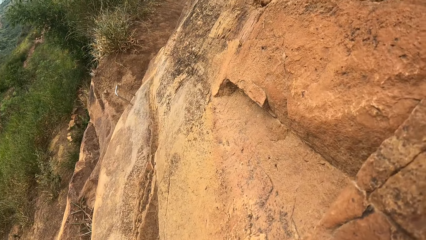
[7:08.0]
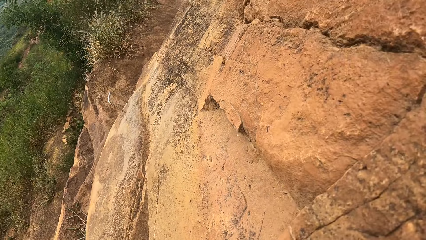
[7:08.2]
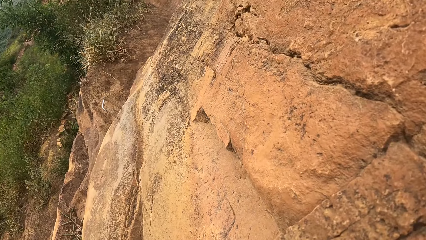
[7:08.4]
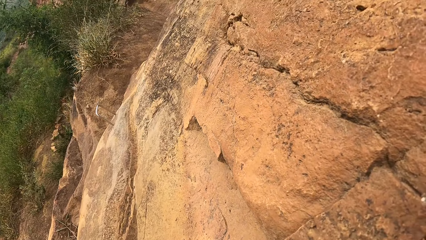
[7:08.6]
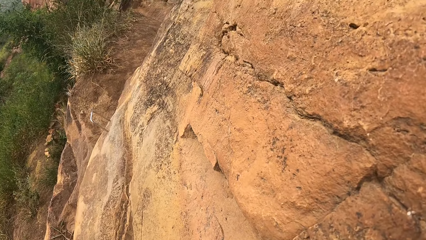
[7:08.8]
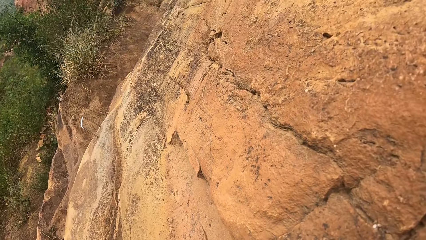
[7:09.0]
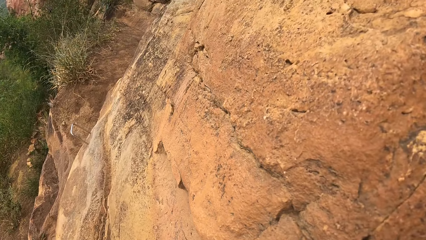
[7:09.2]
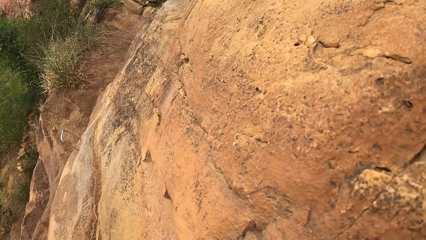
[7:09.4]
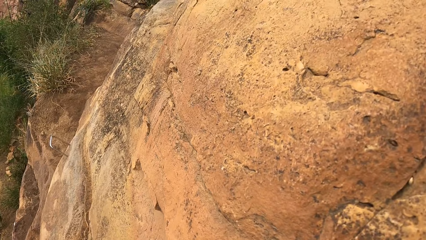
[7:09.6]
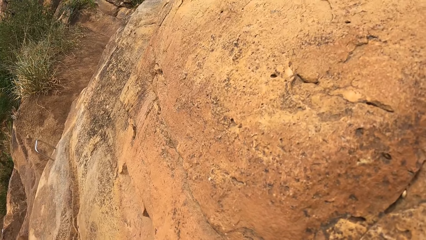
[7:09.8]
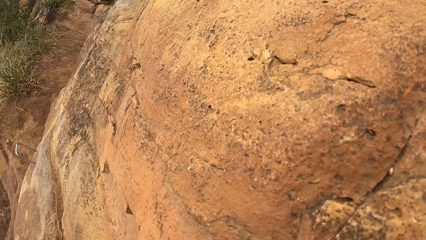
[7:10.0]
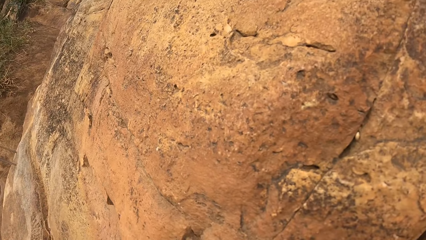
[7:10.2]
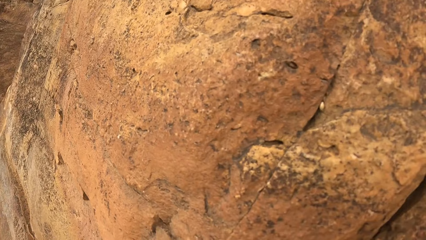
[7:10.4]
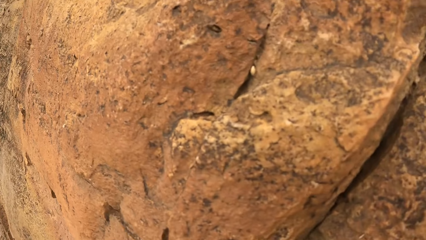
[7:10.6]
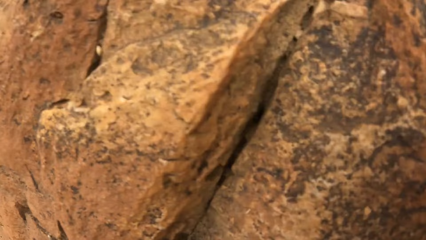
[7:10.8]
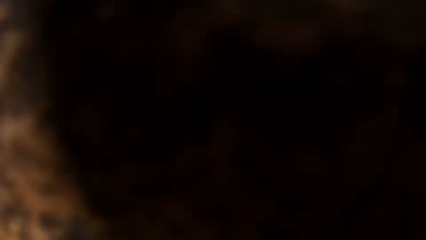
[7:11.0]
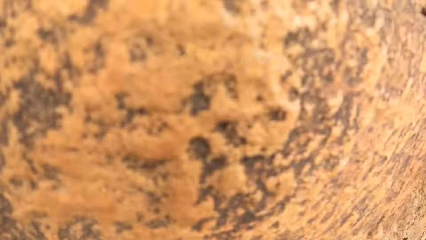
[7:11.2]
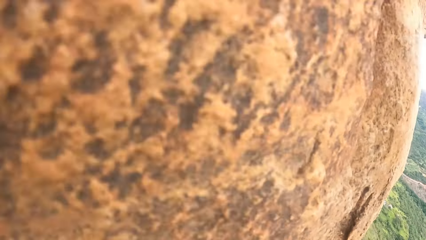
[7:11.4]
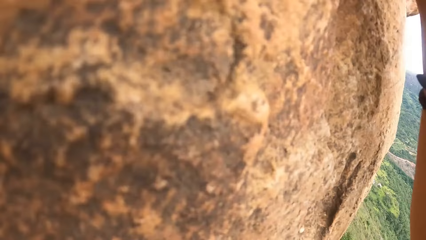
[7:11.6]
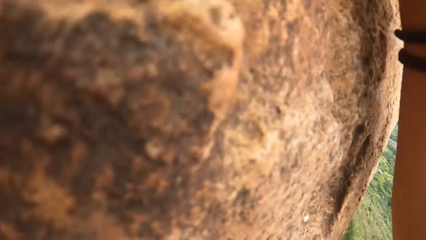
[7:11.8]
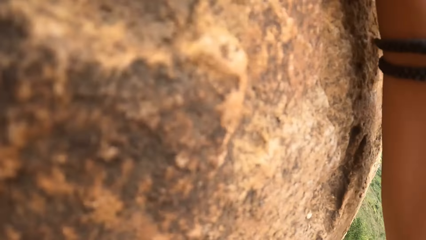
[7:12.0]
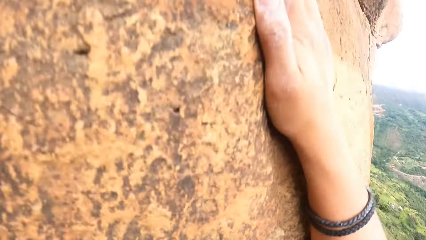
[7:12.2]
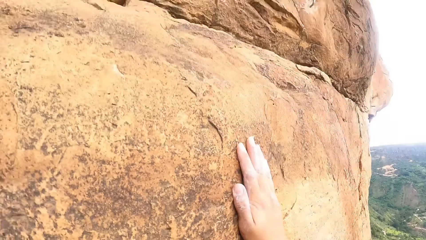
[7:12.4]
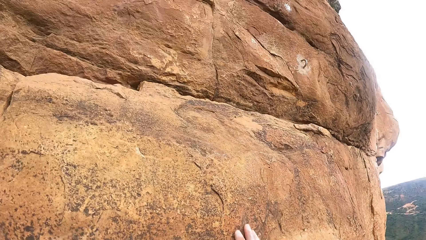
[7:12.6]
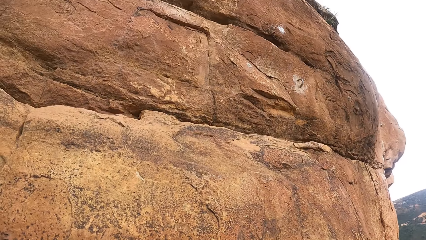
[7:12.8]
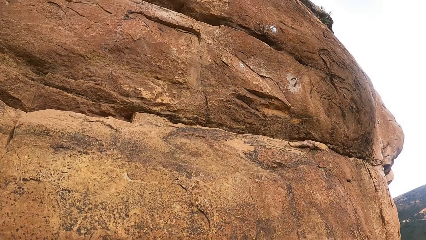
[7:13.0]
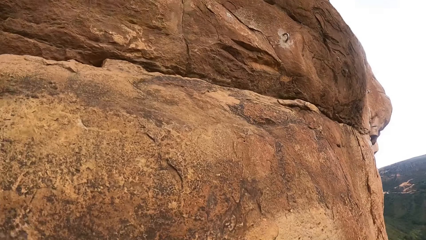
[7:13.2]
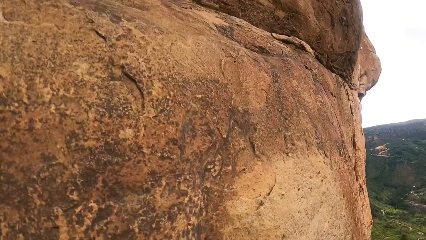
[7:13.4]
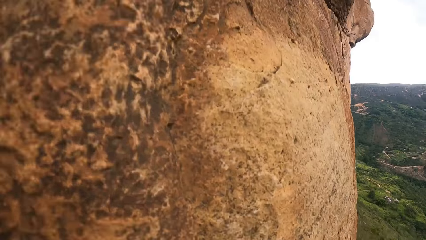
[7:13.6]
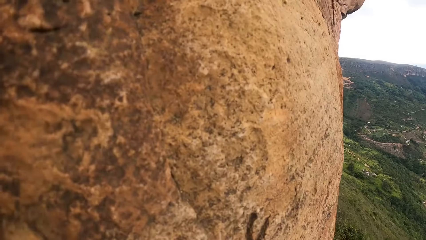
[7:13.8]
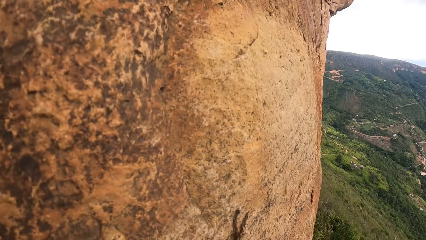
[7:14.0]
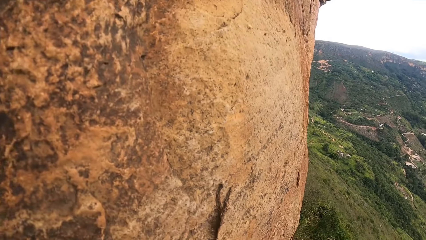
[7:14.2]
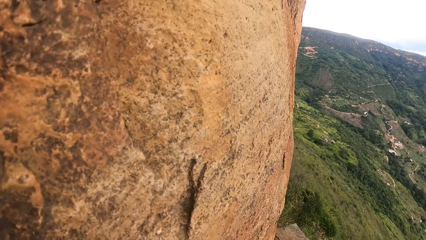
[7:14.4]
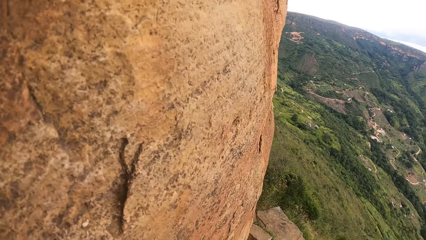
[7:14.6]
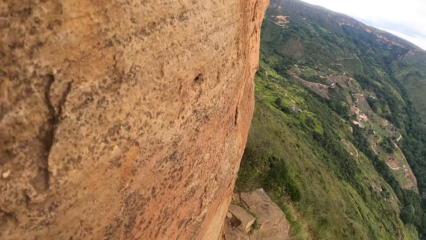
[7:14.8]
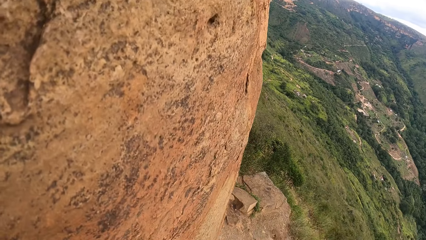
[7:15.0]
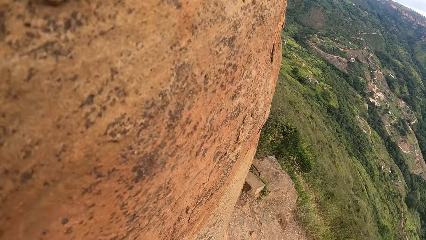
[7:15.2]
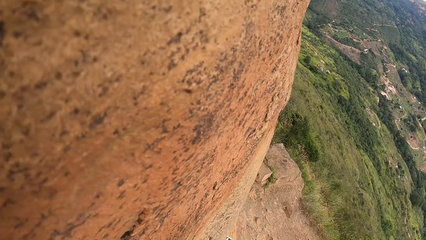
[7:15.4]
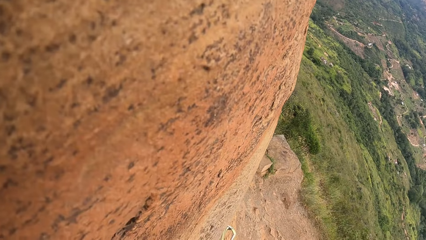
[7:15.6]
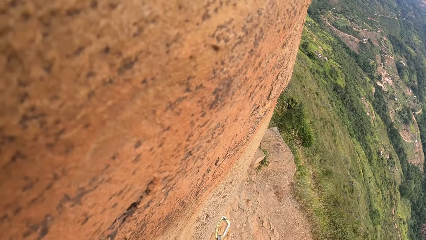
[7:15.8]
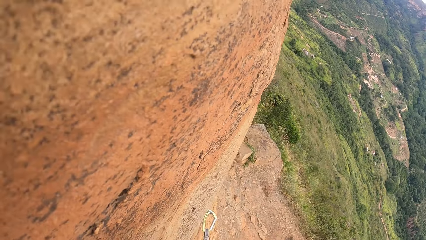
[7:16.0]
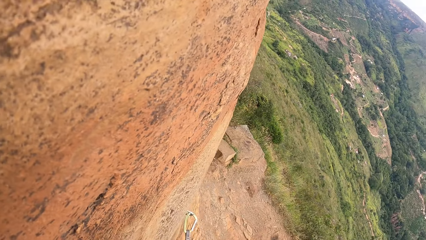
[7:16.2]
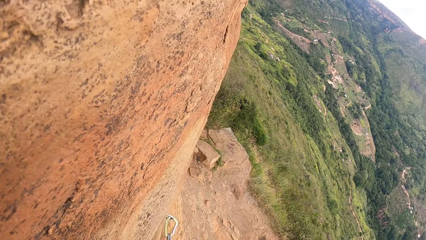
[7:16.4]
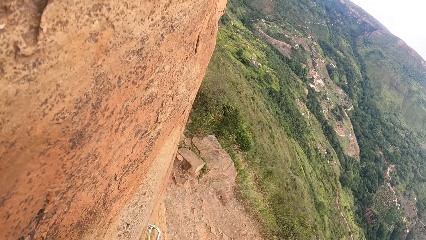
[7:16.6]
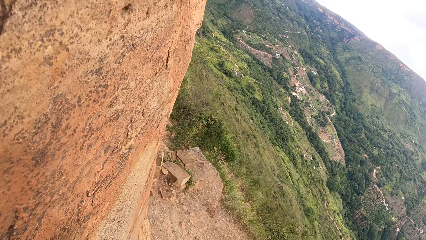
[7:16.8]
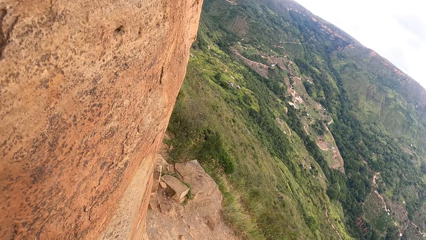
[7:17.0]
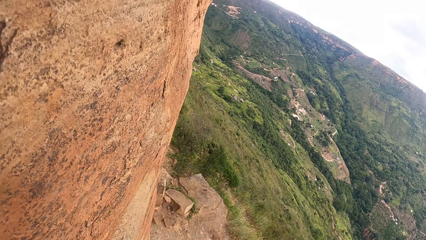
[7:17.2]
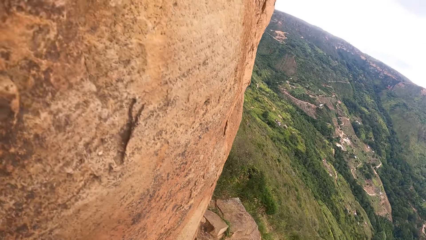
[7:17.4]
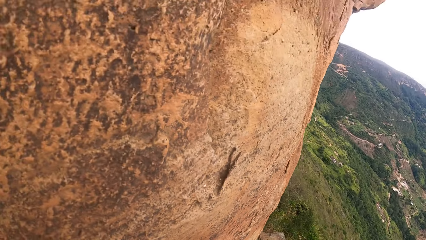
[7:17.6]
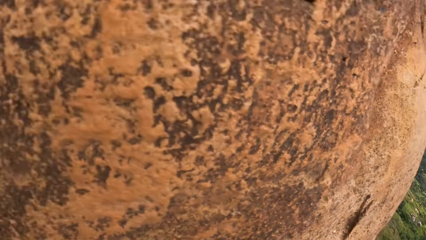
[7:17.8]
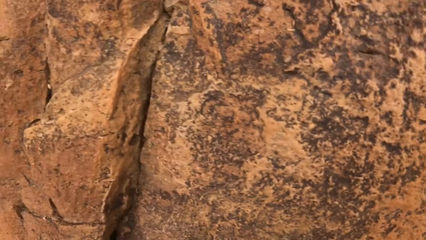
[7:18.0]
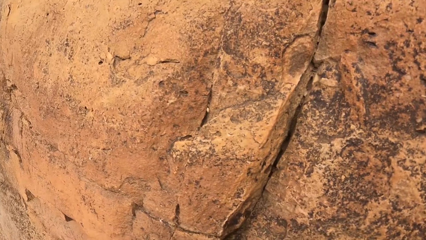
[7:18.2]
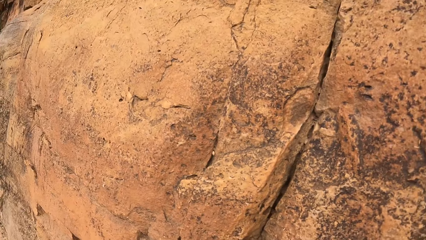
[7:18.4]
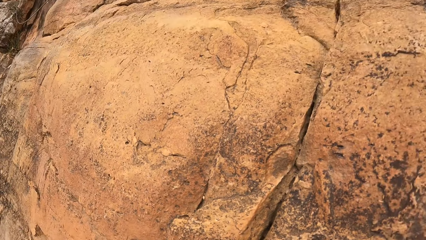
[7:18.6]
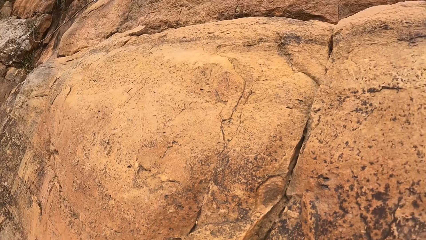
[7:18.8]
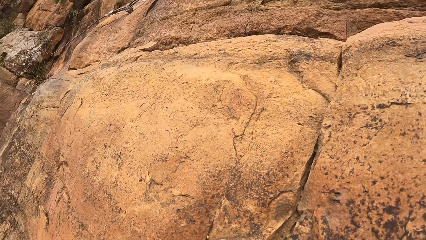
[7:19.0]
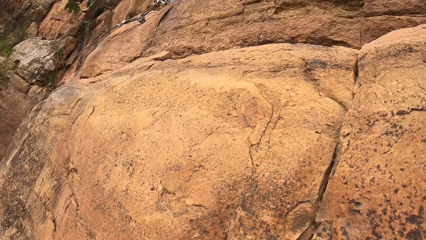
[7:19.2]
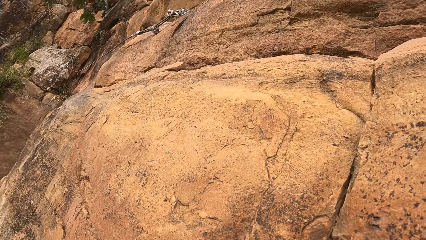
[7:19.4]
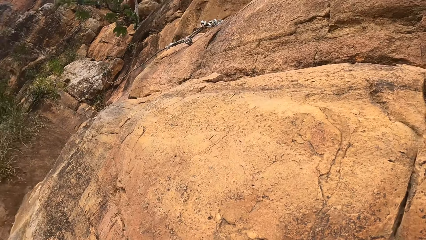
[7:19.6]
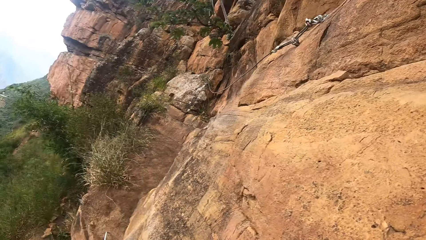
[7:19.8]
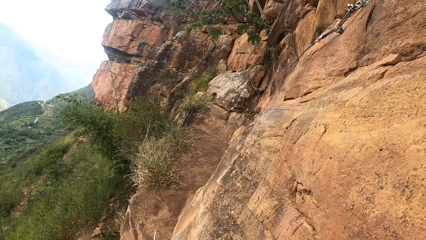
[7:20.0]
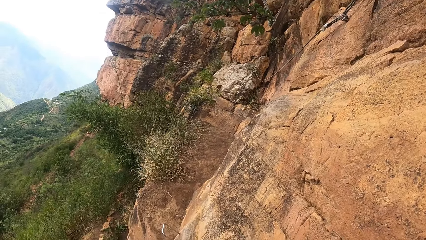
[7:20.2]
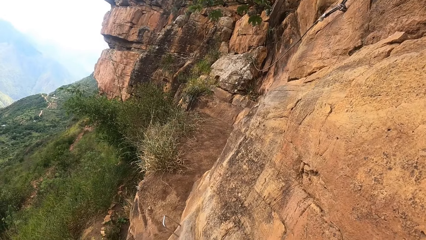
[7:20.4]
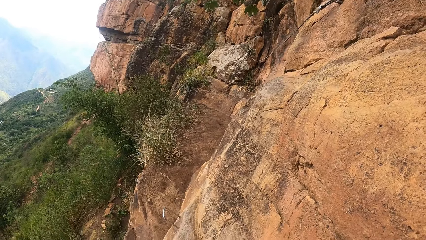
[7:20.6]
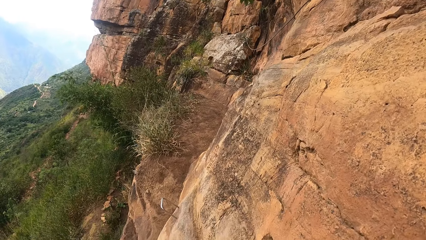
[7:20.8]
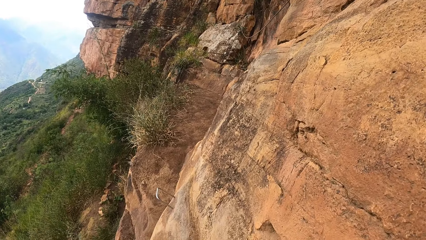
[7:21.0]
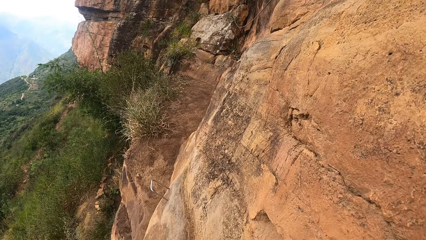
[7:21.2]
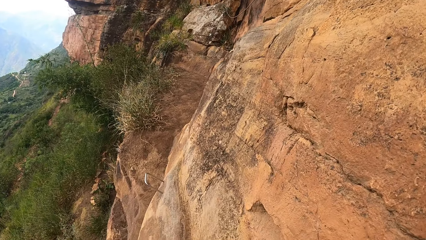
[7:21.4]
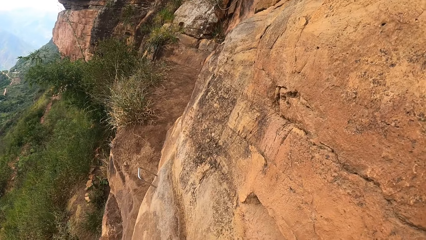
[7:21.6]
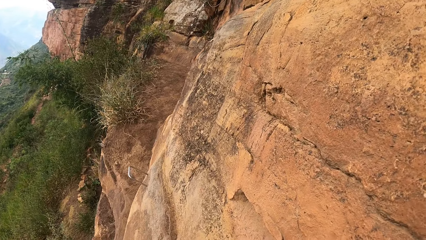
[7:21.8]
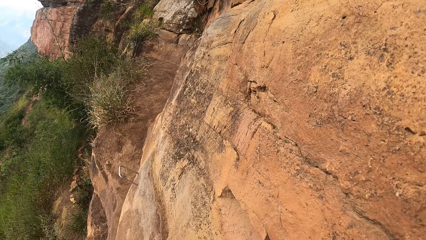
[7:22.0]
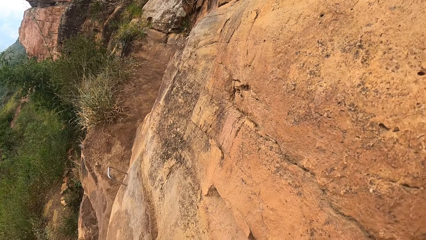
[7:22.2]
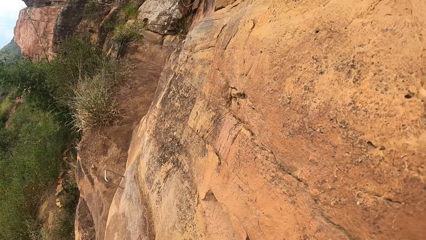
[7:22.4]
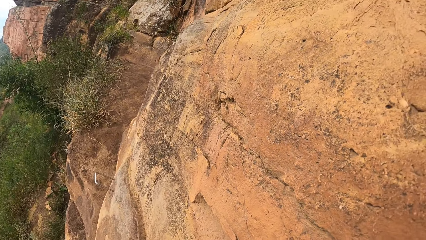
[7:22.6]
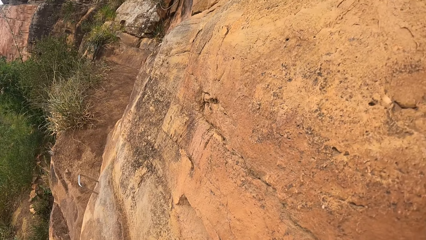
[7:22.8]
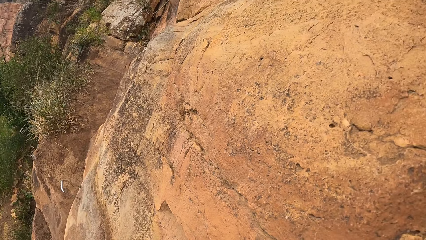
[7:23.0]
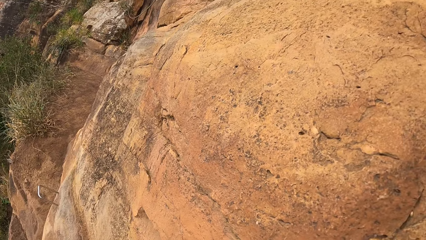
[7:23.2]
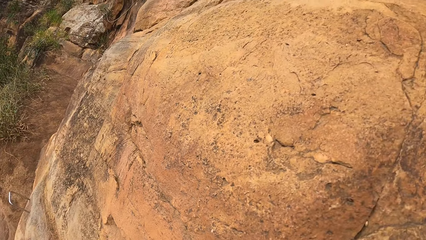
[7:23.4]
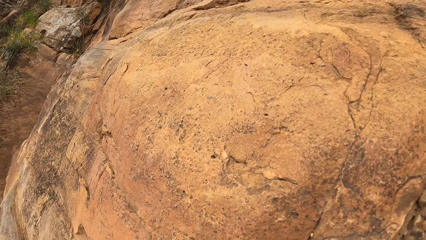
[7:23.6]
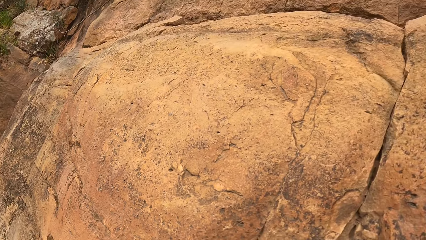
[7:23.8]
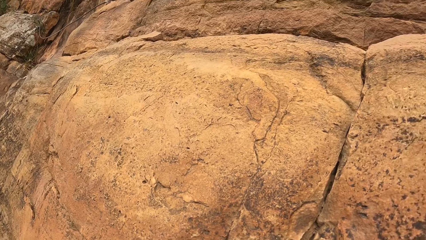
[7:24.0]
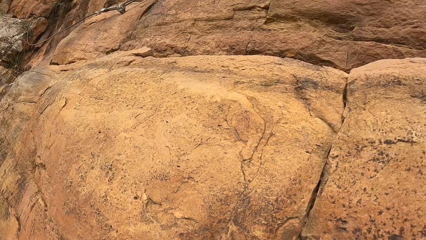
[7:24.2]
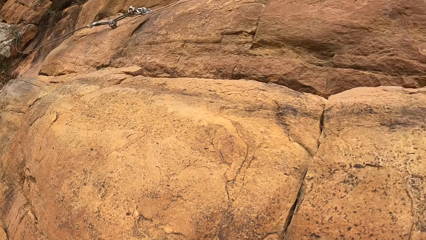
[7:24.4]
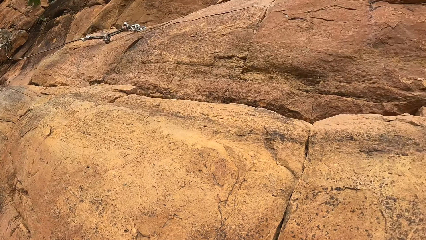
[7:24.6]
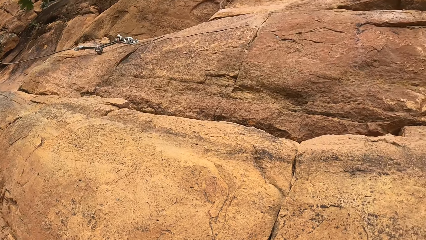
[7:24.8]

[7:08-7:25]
The camera wearer clings on a rock cliff. They look around the rock cliff.
